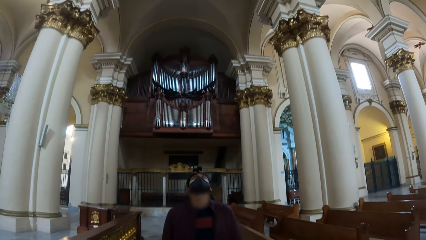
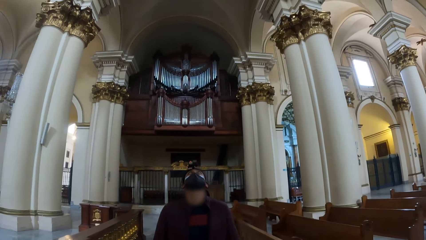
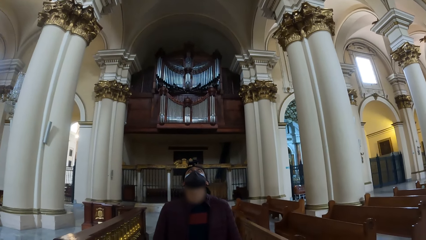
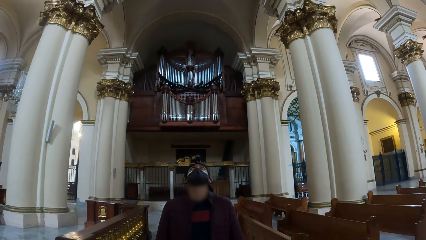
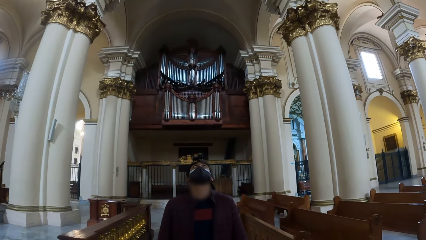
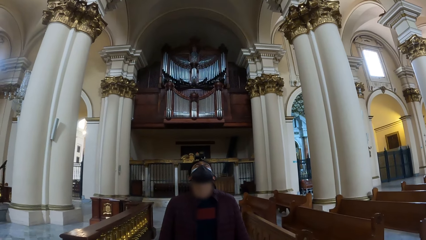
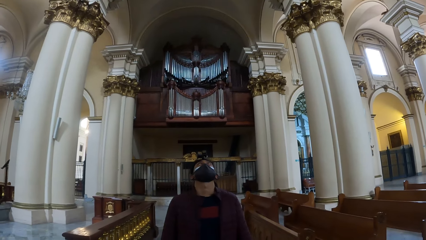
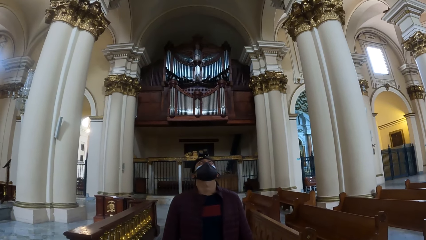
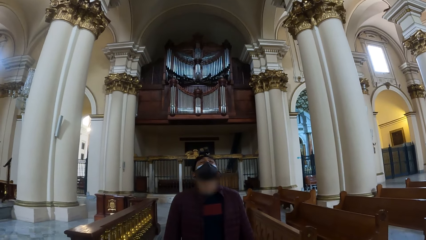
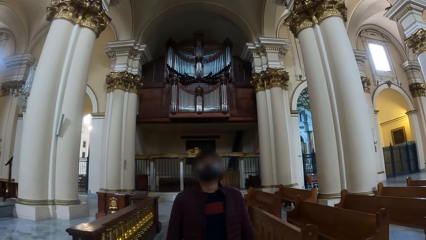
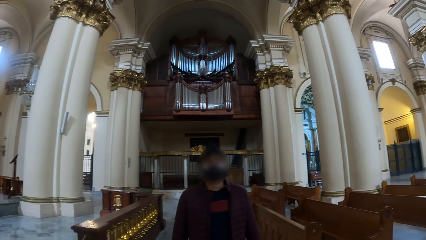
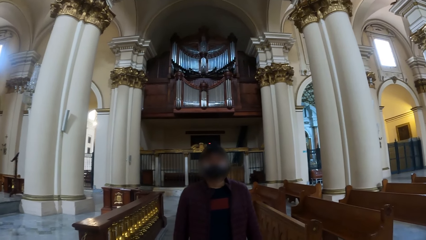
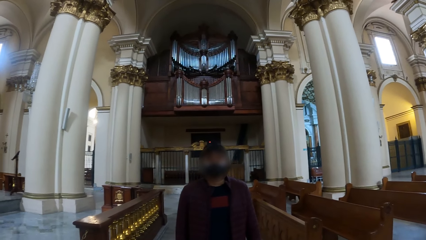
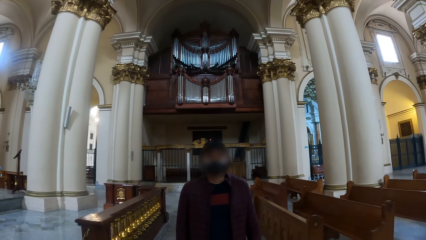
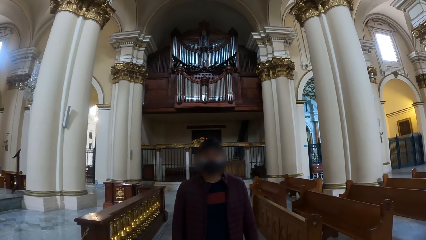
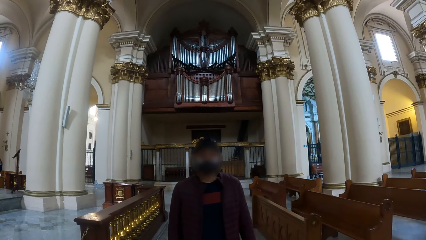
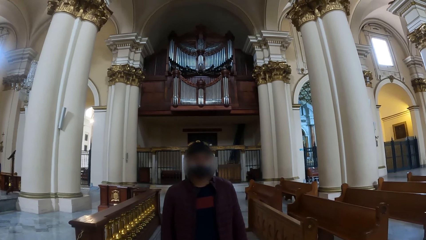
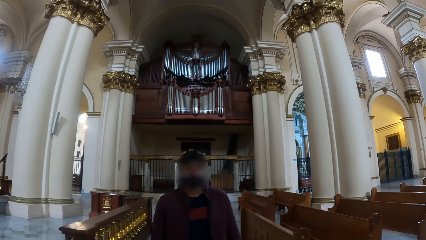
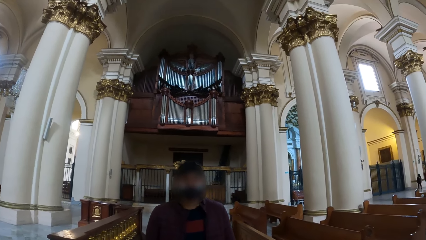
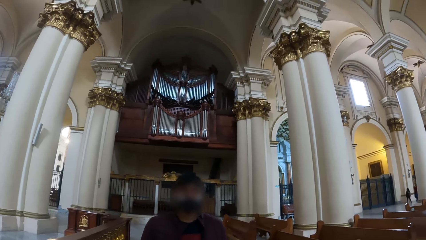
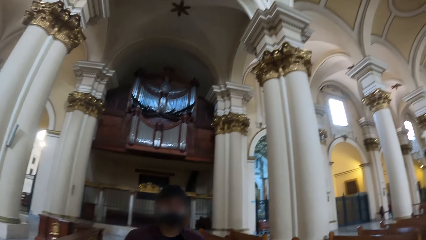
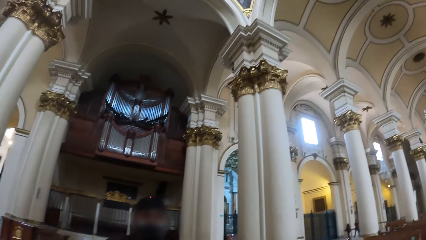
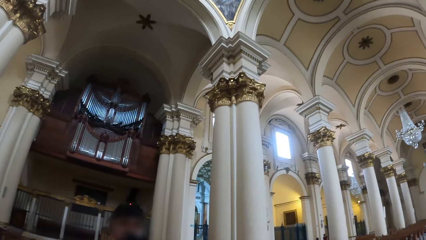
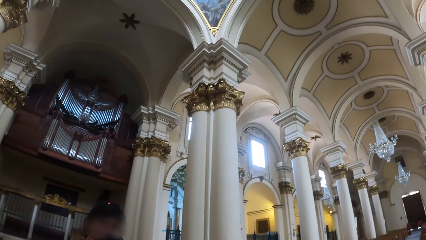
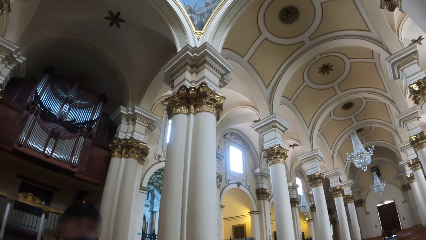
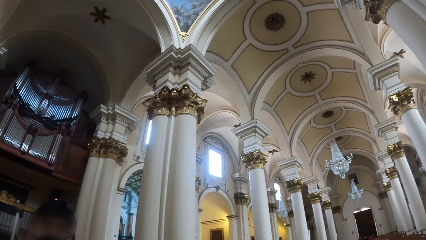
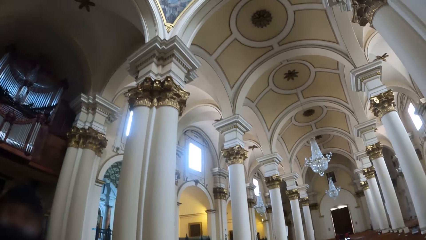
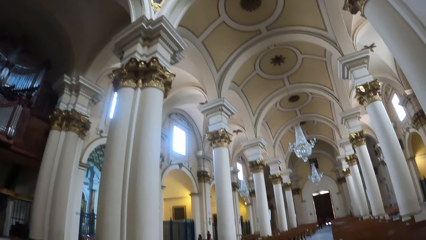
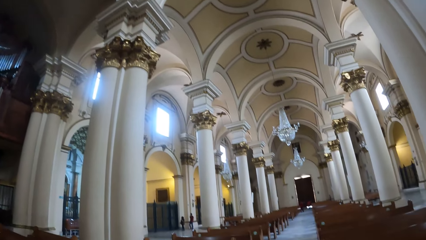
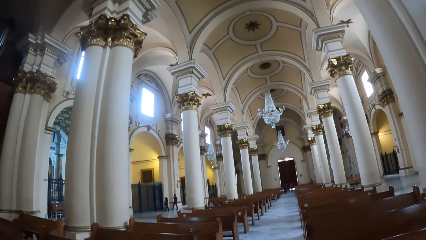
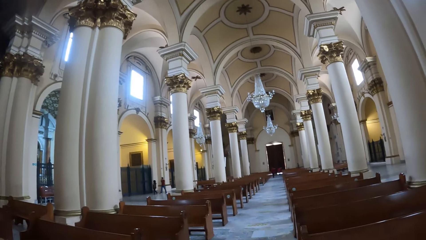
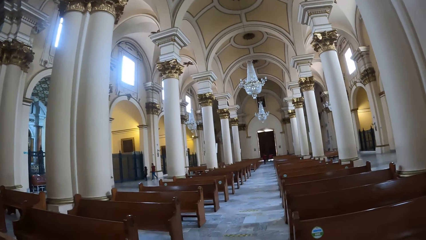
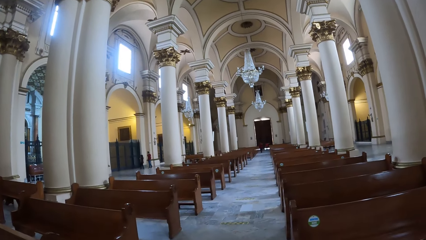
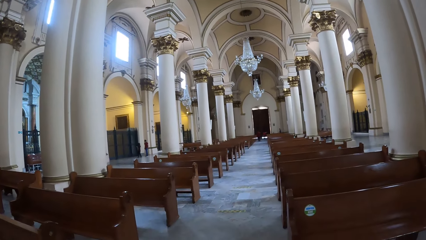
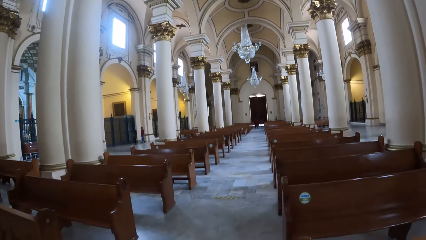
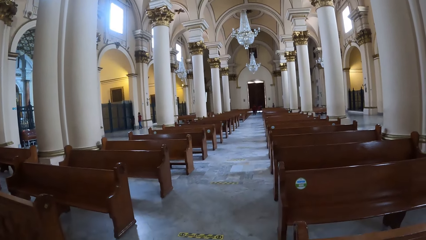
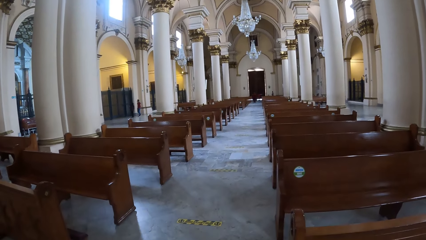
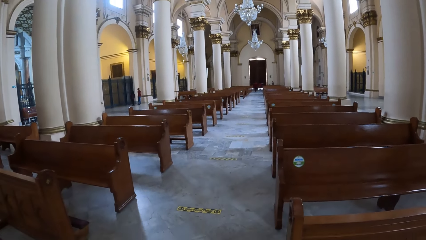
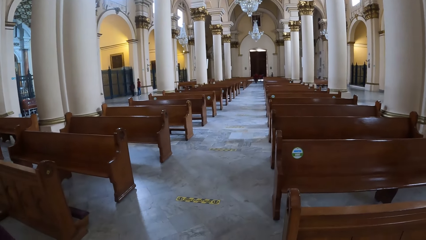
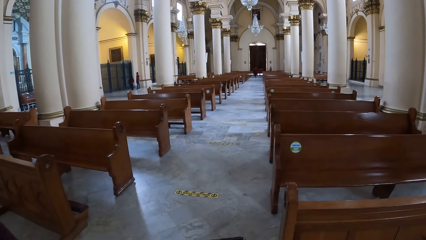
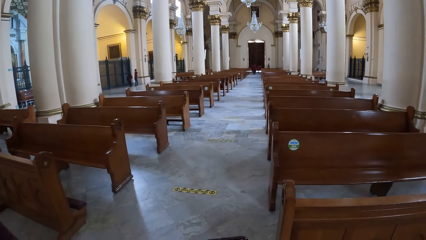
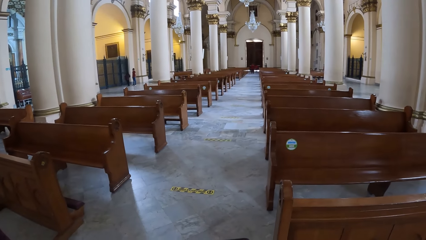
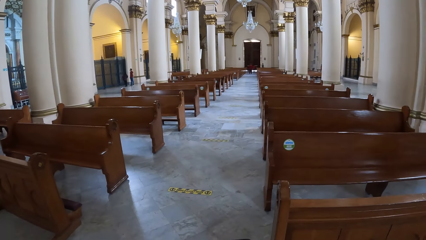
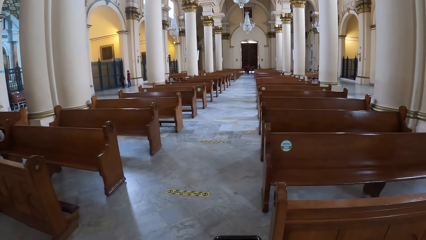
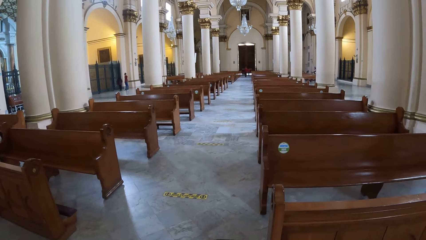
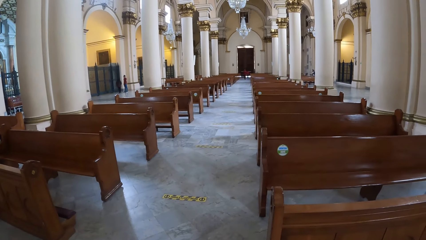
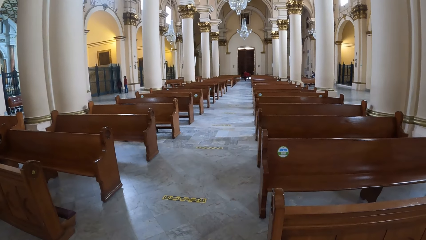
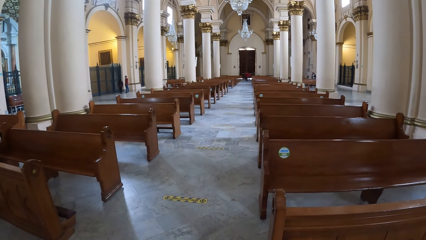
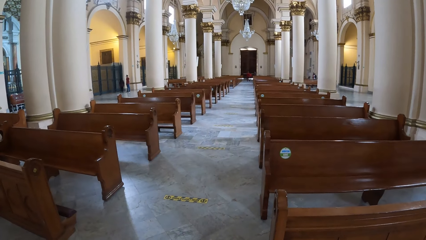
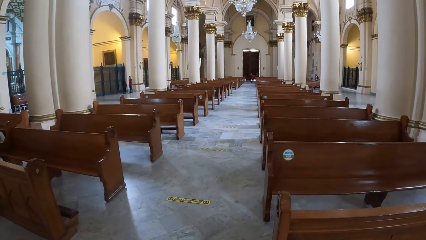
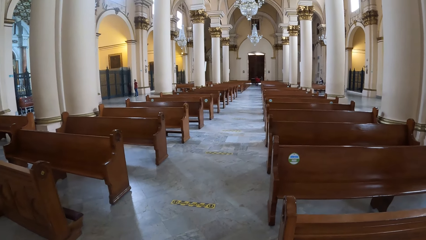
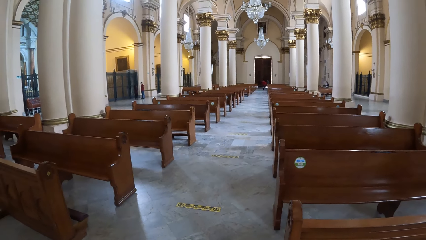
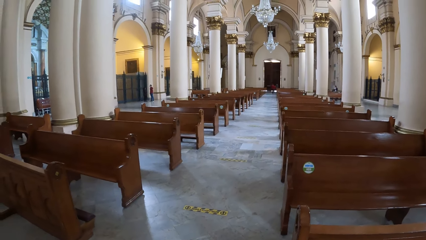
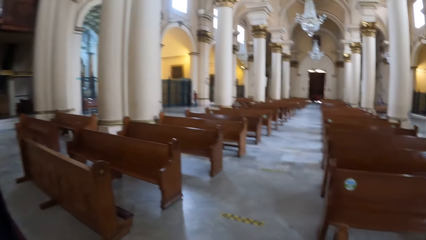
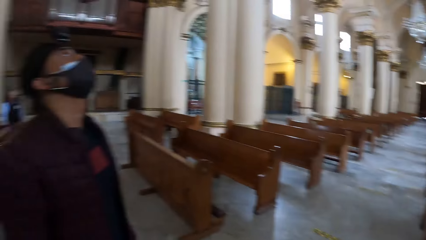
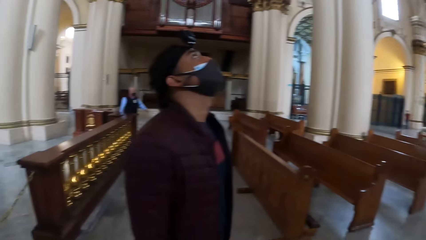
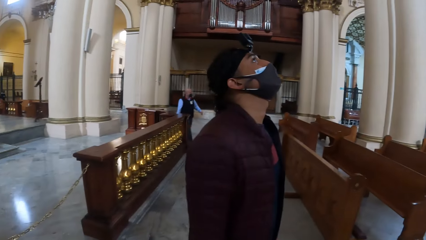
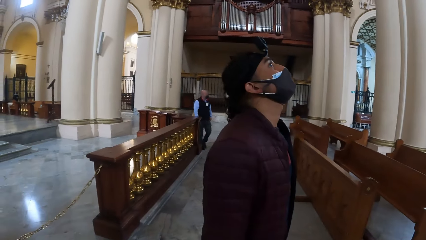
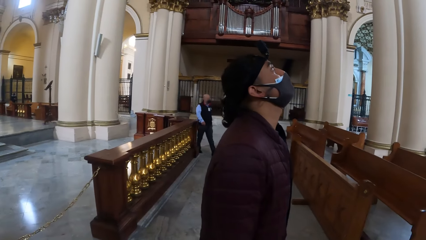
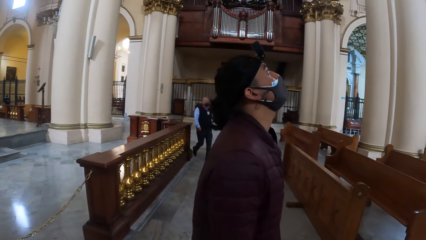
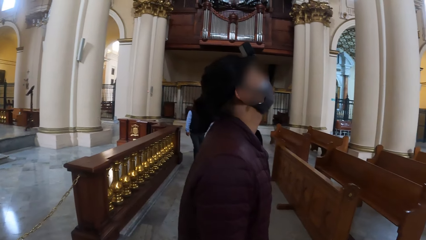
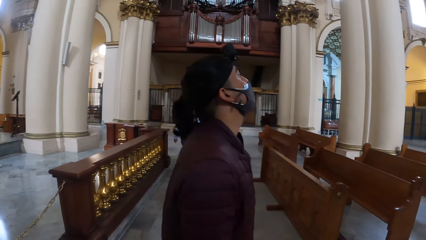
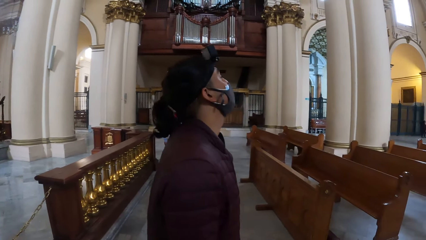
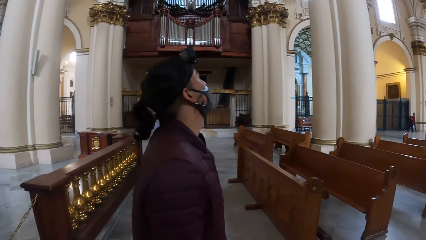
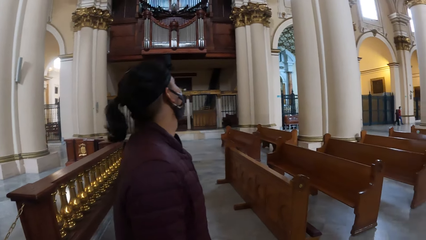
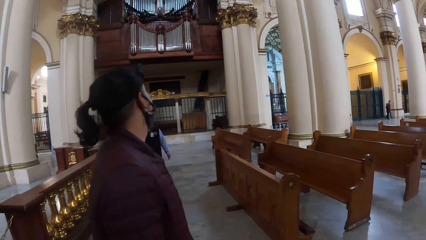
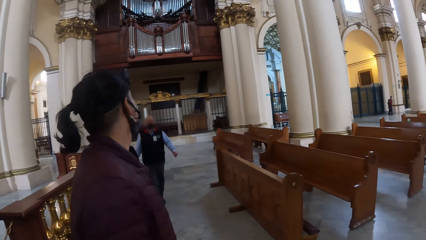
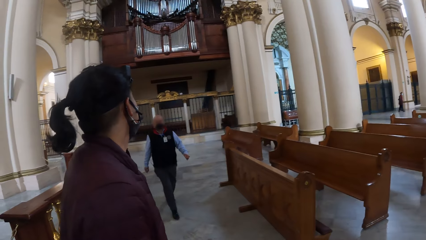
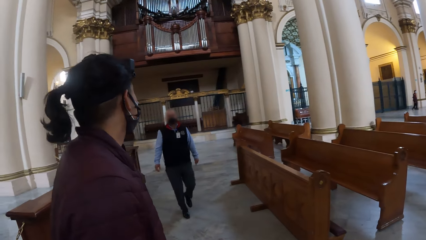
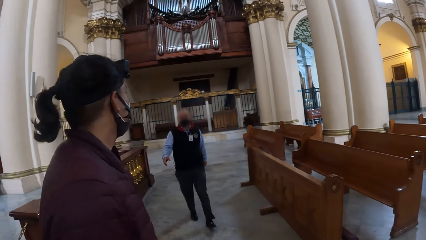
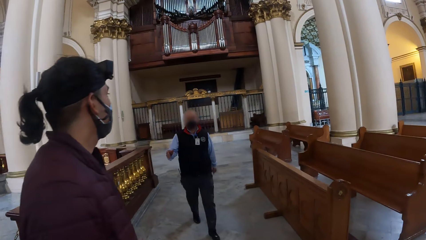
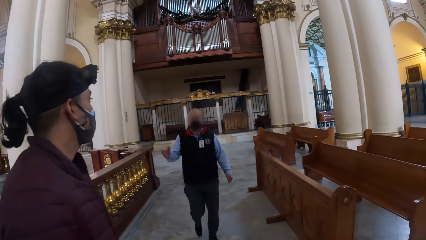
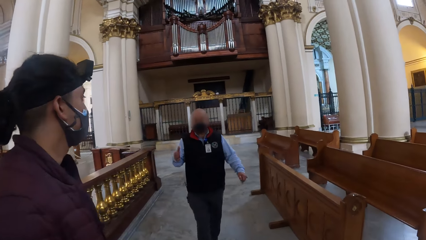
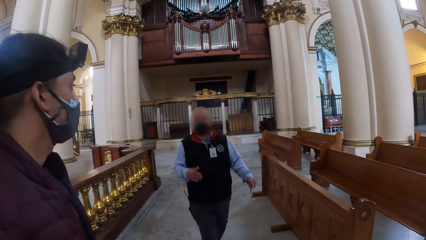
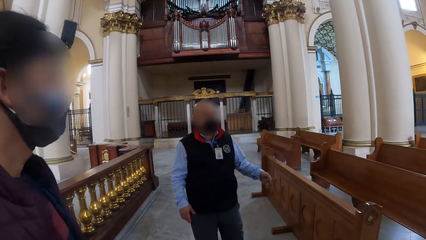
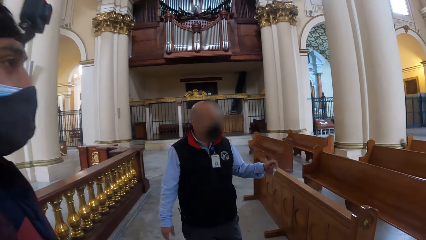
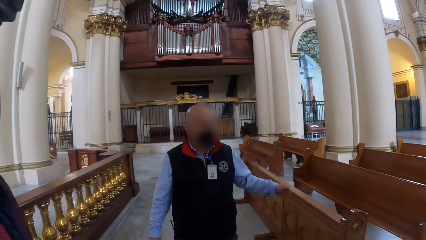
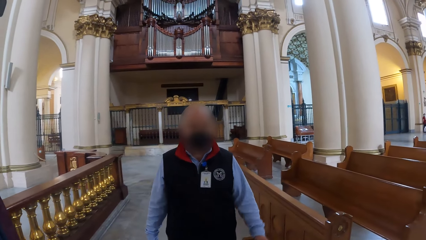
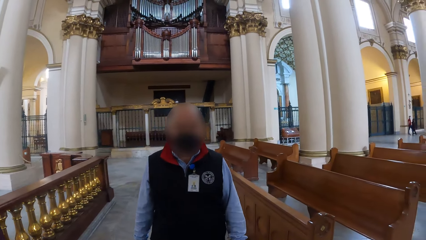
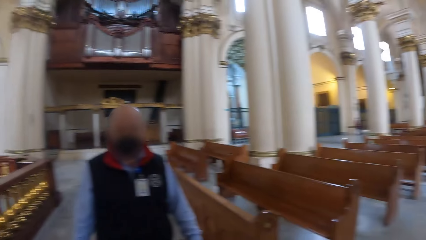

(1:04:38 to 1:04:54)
The camera wearer converses with a person. They turn right, look forward, take a photo with the phone, and turn right. A man walks around the church. The camera wearer looks forward. The man dialogues with another man. A third man converses with the person and the camera wearer.
